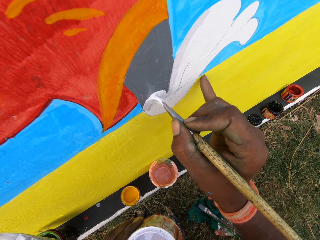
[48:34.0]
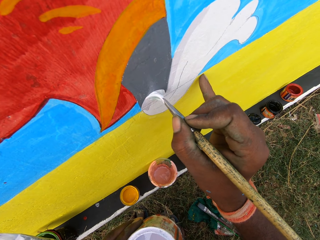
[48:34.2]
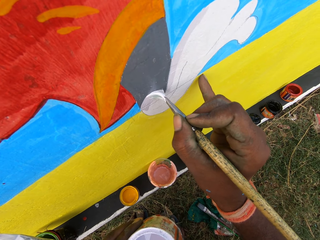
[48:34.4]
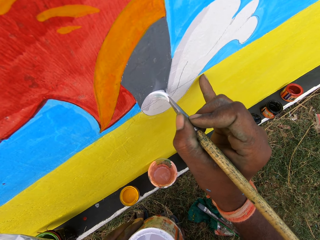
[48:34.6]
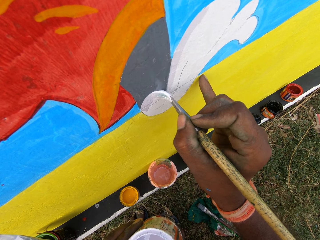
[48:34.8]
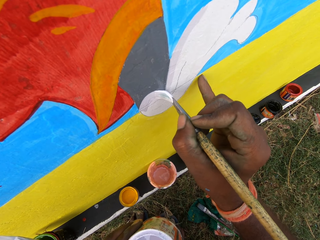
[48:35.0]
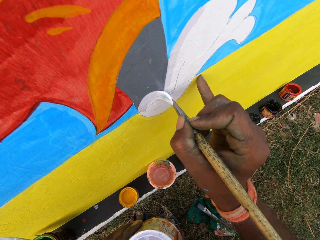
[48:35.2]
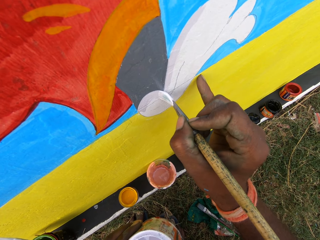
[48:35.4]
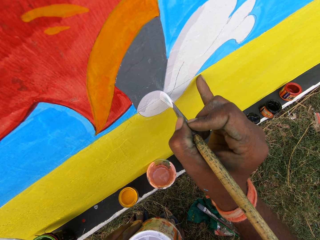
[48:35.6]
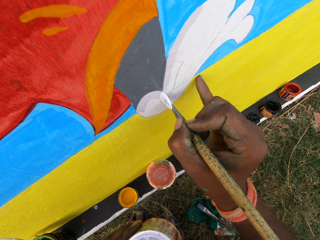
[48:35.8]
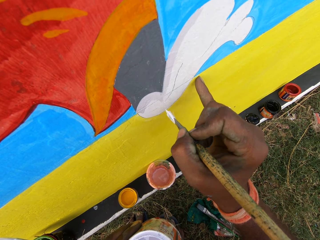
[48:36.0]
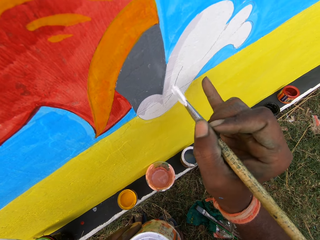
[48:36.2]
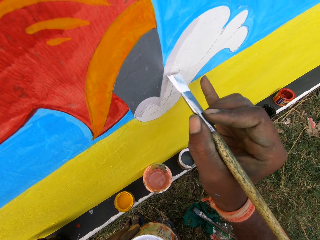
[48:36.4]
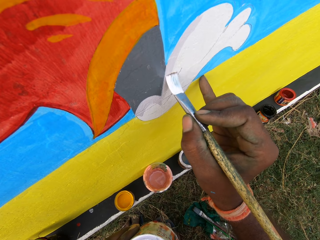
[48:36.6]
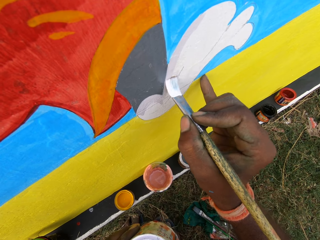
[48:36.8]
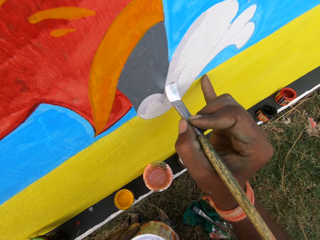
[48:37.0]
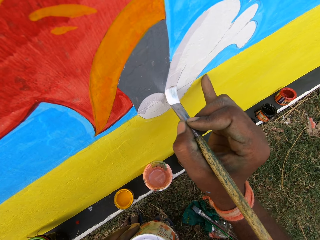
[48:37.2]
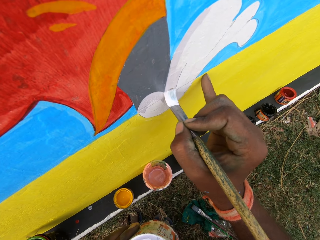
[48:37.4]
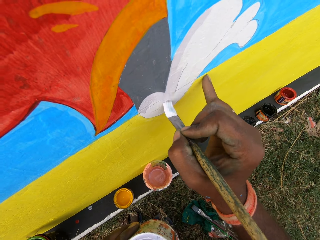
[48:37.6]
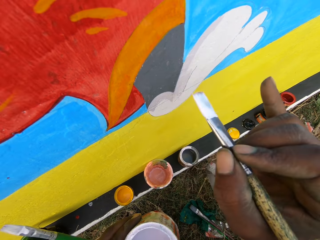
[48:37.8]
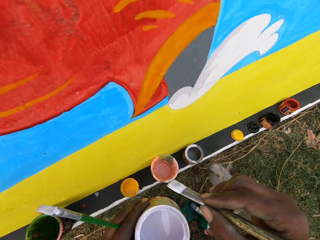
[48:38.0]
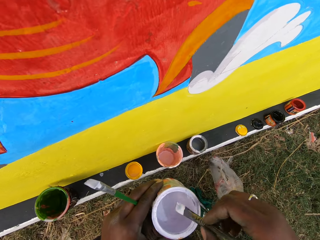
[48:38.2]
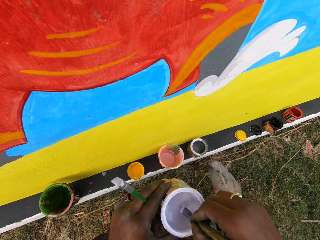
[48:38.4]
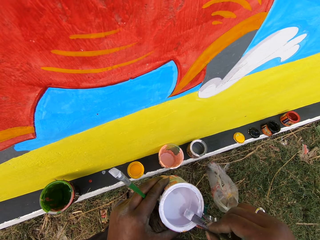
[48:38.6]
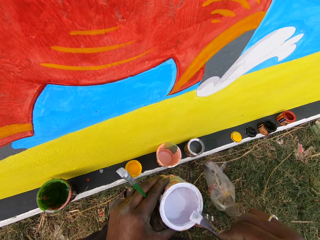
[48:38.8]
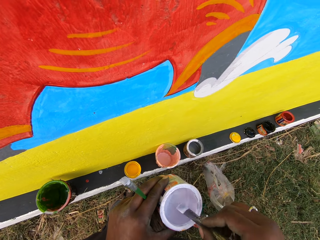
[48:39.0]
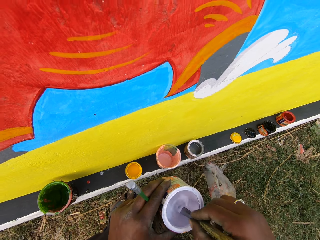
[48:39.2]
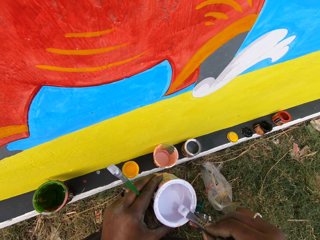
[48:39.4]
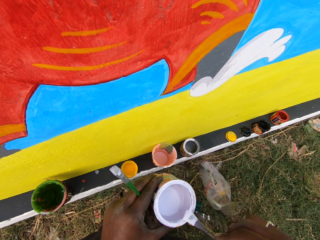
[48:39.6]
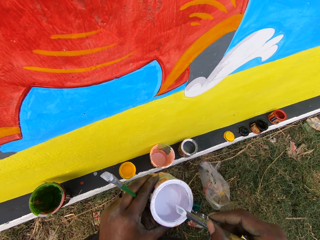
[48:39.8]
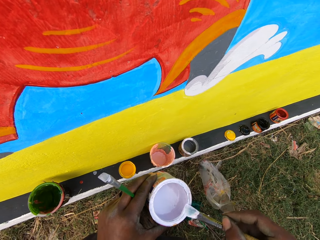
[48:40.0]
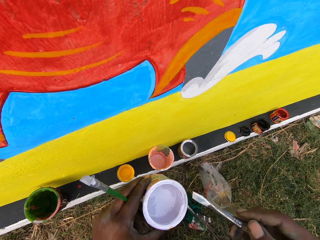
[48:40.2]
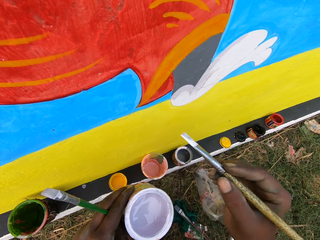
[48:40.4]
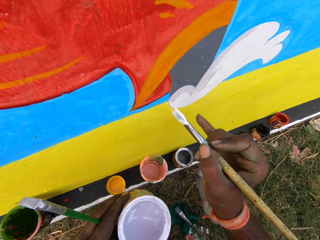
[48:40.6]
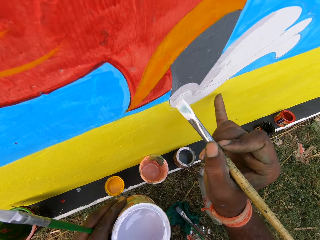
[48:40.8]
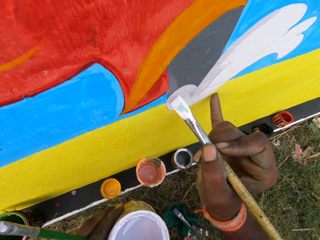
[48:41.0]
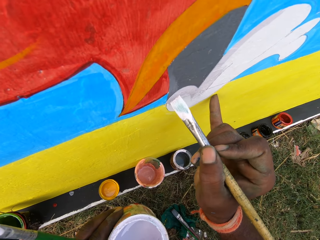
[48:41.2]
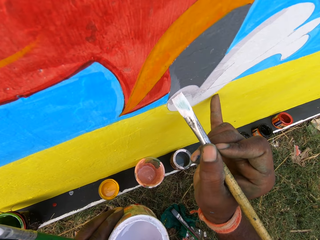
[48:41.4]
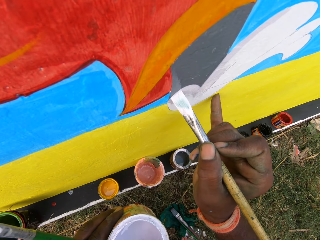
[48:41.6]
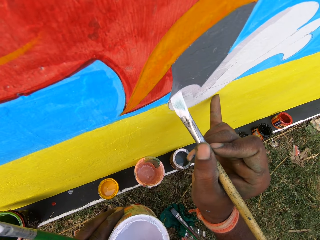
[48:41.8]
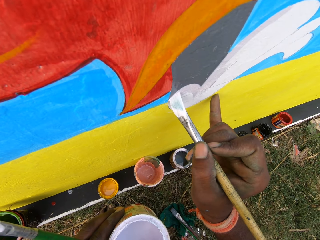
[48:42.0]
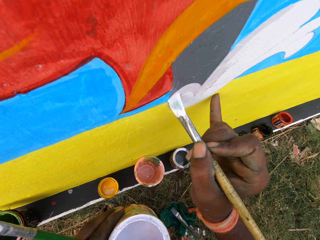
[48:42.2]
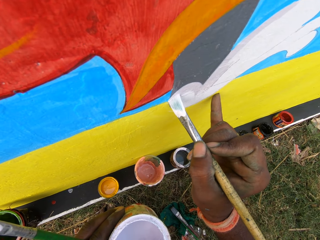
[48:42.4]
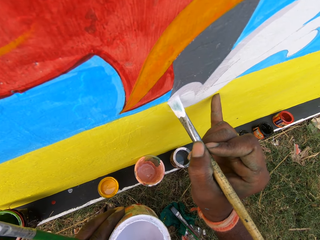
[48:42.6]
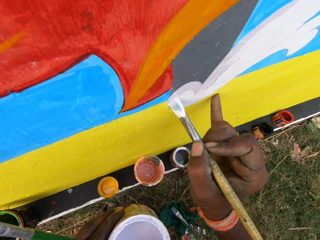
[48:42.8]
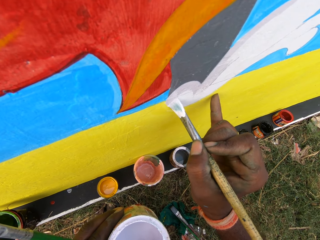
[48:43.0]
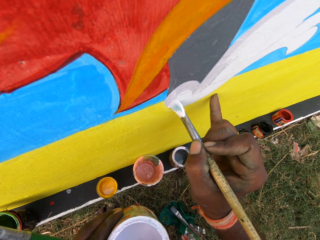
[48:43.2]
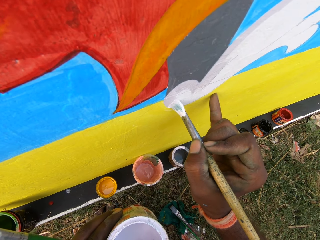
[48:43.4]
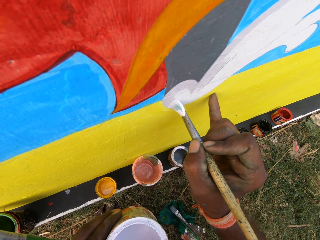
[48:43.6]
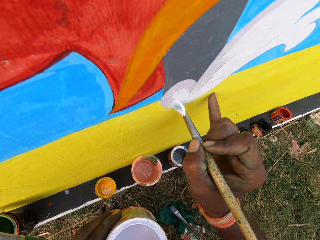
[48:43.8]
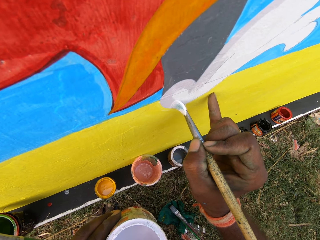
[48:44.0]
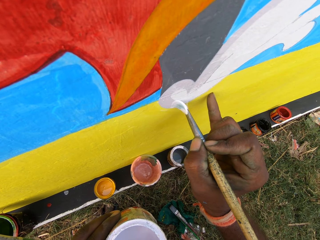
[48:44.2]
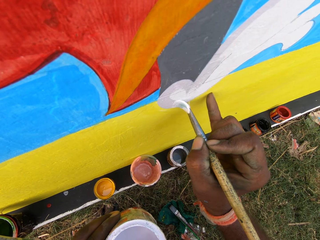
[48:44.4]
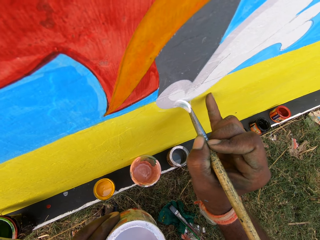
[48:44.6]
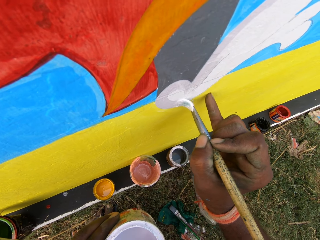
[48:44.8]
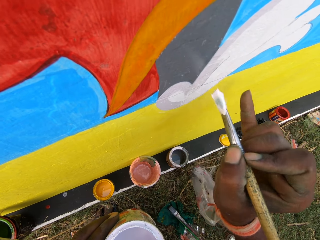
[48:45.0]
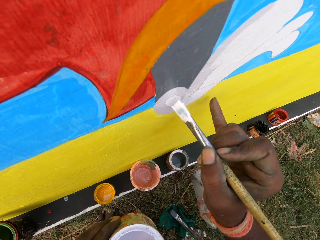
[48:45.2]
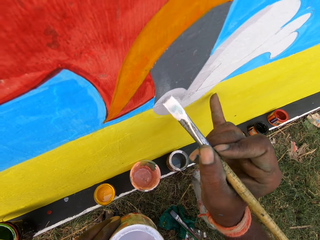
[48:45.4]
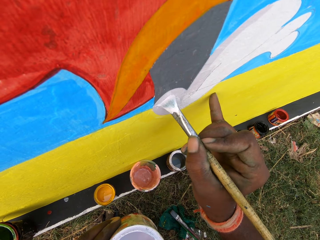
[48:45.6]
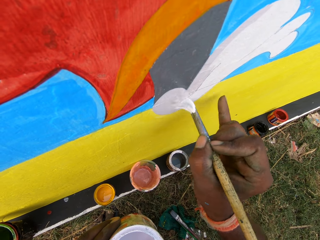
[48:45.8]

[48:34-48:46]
The camera wearer dips the flat paint brush in the paint can with his right hand. He rubs the paint brush on the edge of the paint can. He paints the wall with the paint brush.

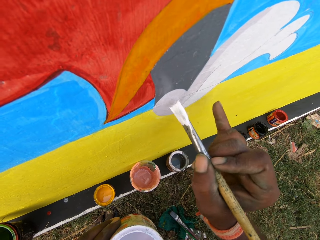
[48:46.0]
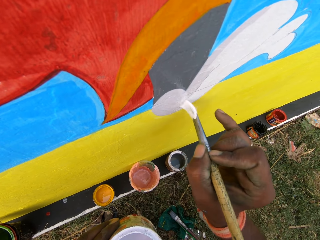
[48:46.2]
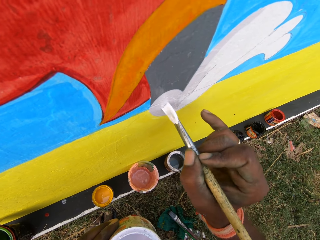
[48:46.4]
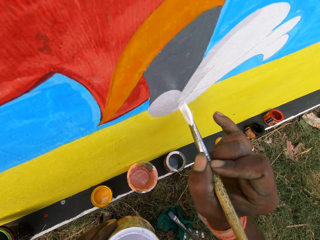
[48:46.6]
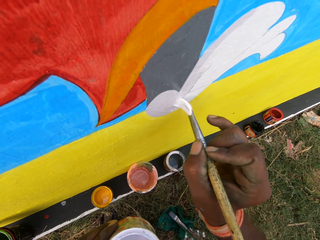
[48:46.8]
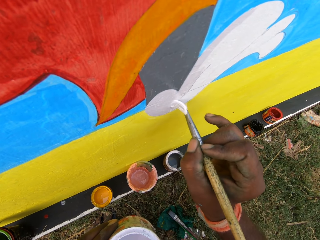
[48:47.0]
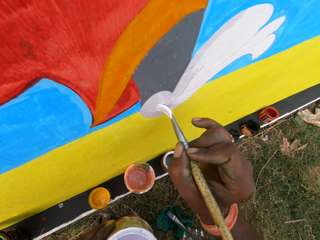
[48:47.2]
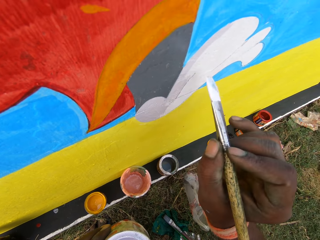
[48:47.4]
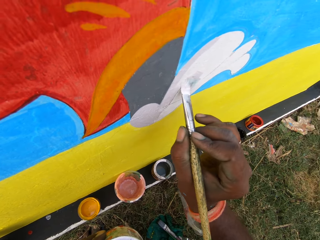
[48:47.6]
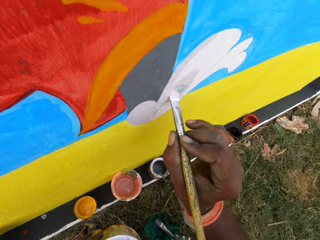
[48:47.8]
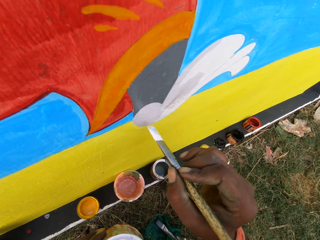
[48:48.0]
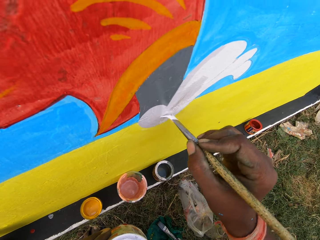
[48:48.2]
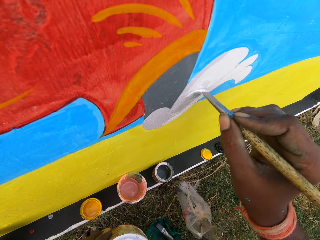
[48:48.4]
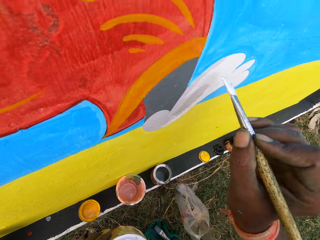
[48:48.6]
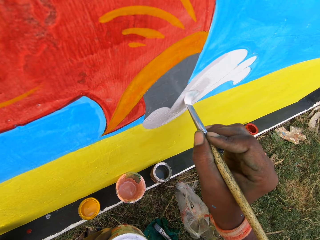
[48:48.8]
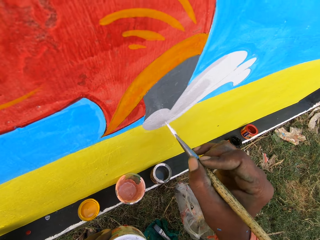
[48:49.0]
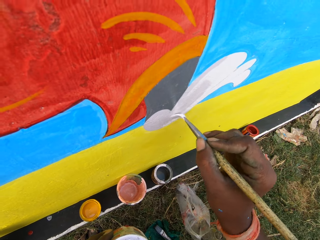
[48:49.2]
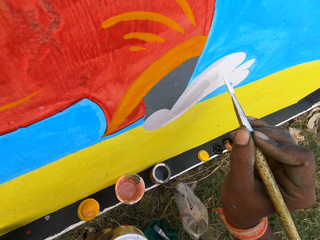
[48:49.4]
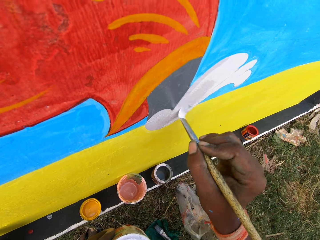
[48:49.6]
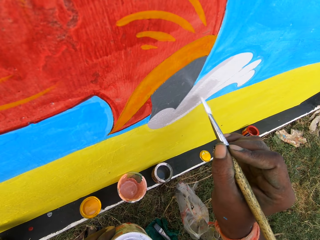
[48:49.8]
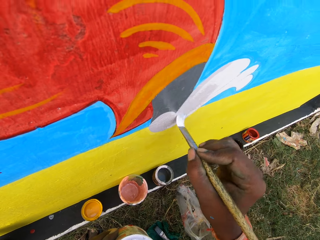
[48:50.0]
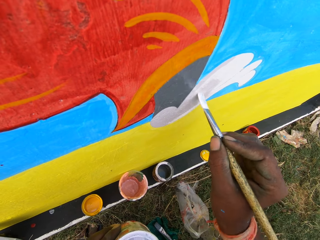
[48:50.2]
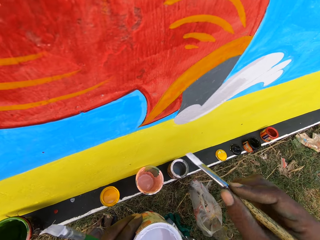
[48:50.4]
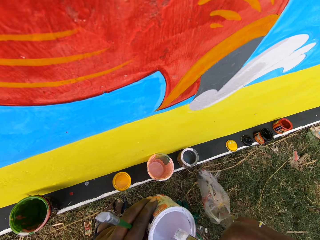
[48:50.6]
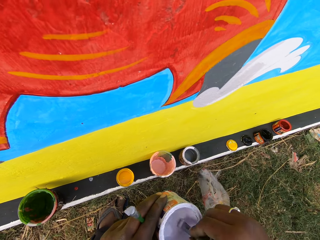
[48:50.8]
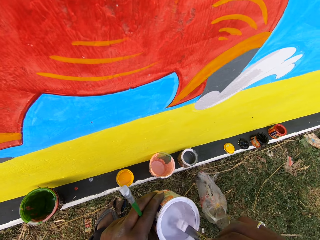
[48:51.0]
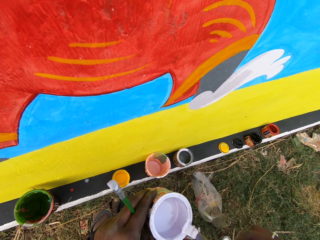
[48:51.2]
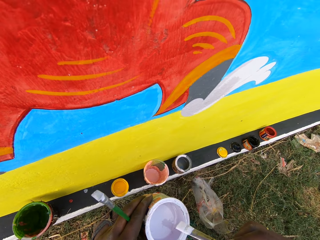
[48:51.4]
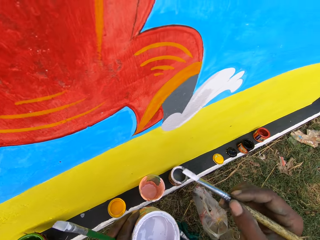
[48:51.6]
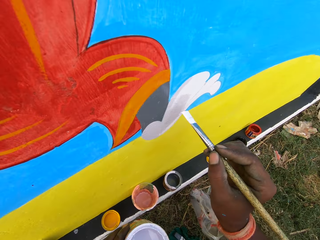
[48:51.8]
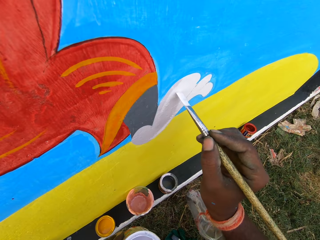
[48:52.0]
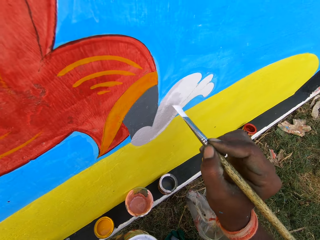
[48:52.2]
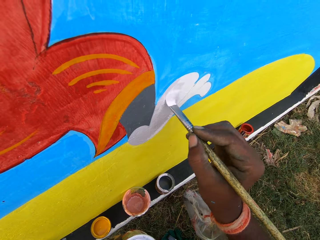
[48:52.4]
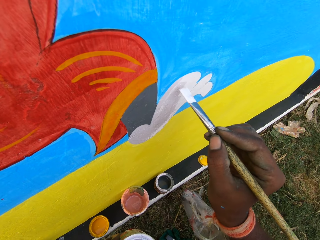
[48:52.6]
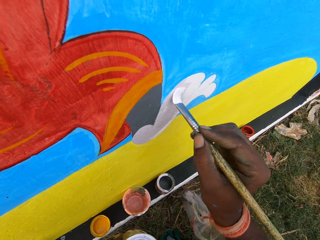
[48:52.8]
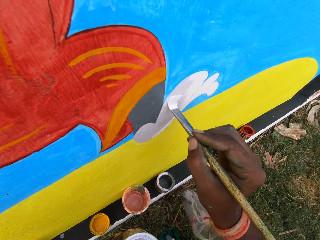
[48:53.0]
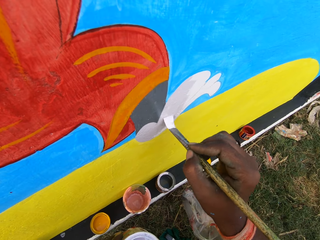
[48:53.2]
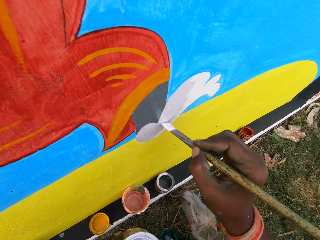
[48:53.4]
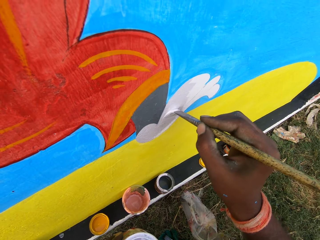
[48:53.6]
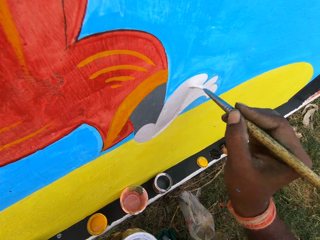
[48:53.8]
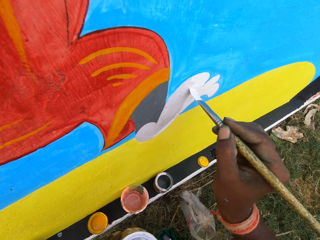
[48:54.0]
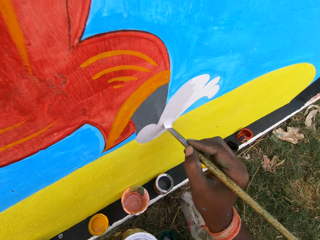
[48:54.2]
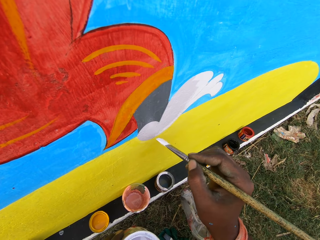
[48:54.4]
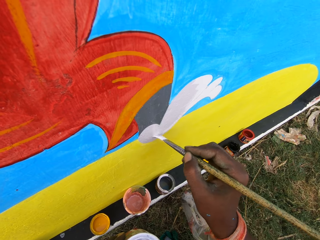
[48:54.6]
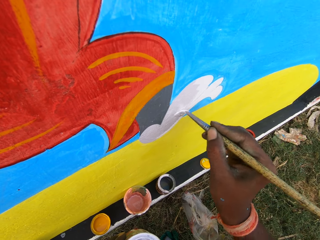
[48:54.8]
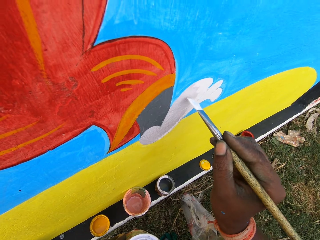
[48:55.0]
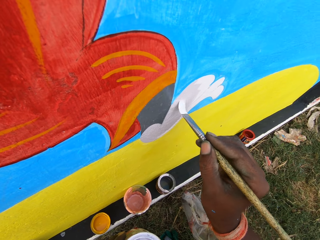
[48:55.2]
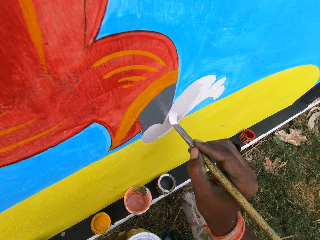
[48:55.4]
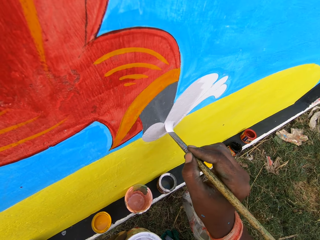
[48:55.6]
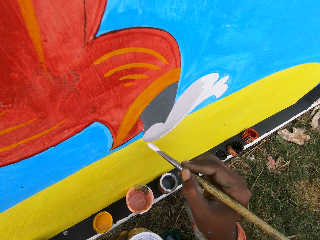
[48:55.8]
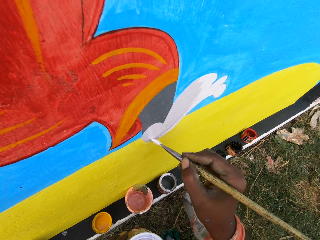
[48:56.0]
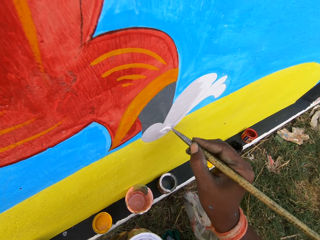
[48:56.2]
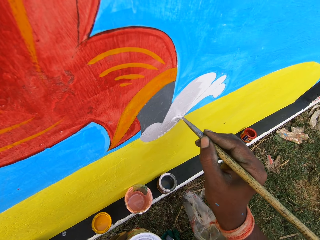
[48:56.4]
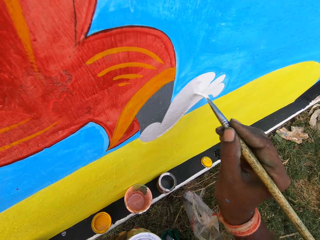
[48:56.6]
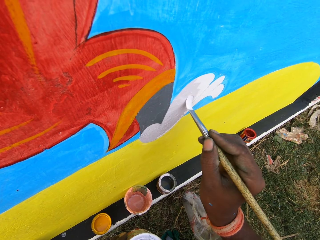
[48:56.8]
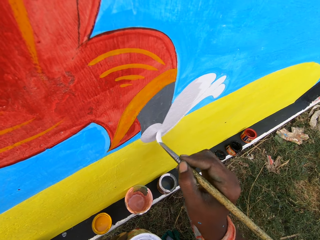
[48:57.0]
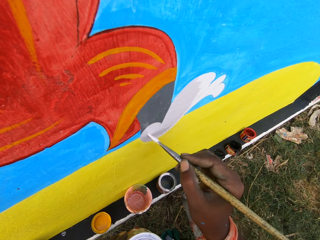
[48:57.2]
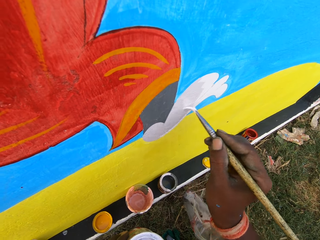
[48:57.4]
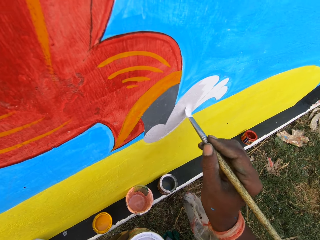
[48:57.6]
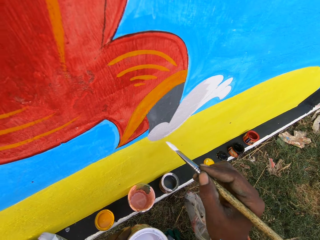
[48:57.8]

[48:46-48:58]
The camera wearer dips the flat paint brush in the paint can with his right hand. He rubs the paint brush on the edge of the paint can. He paints the wall with the paint brush.
